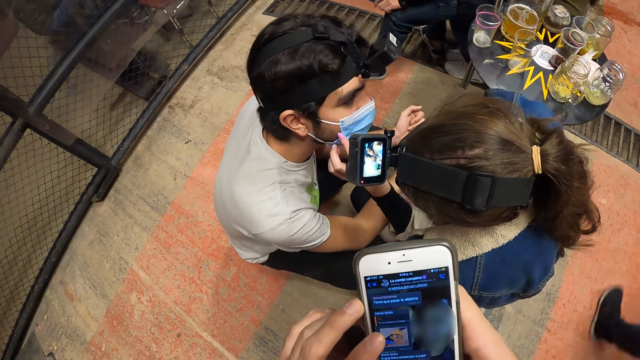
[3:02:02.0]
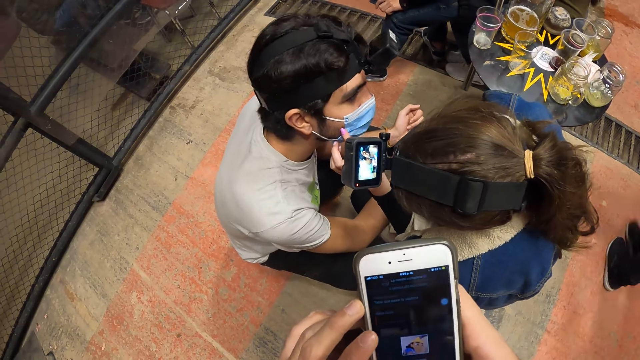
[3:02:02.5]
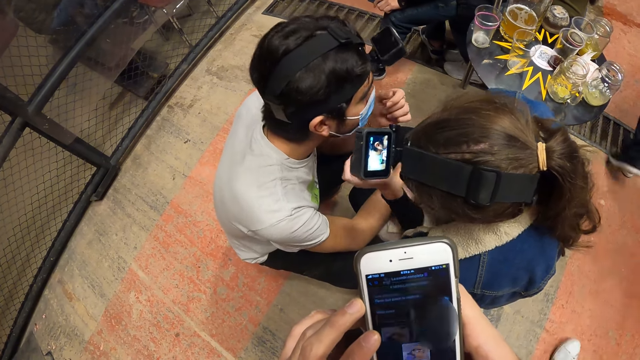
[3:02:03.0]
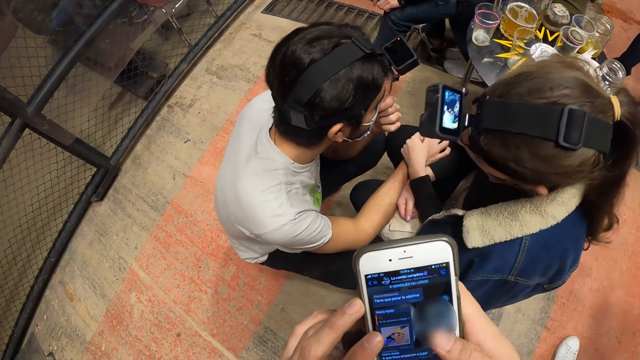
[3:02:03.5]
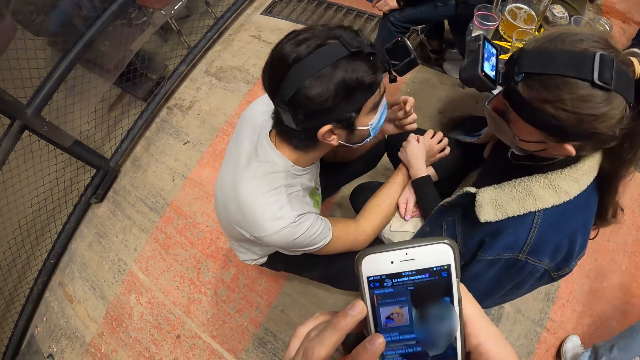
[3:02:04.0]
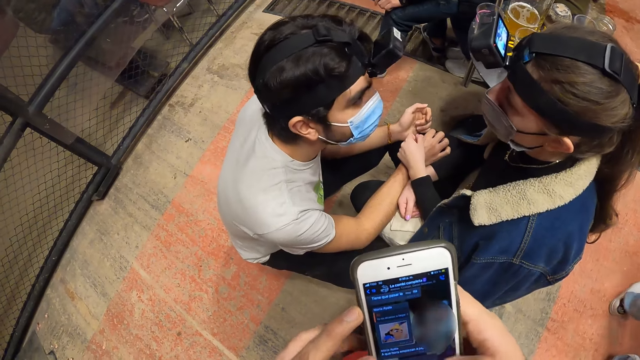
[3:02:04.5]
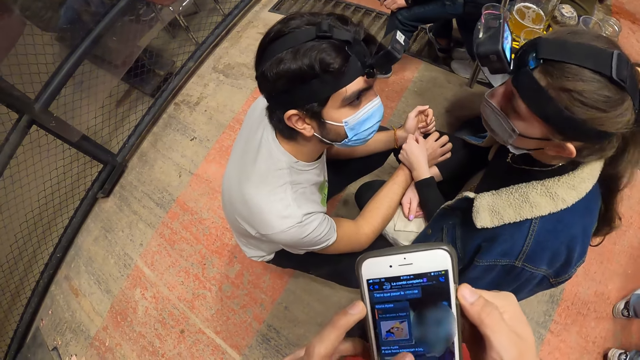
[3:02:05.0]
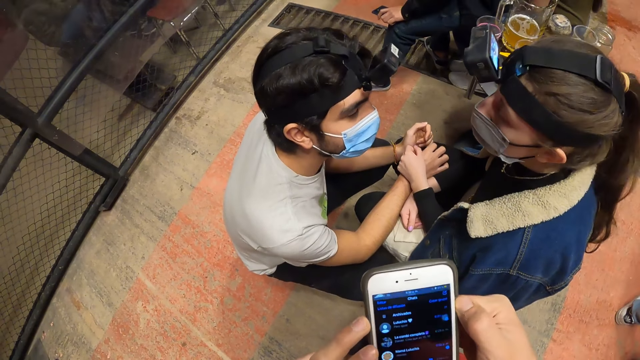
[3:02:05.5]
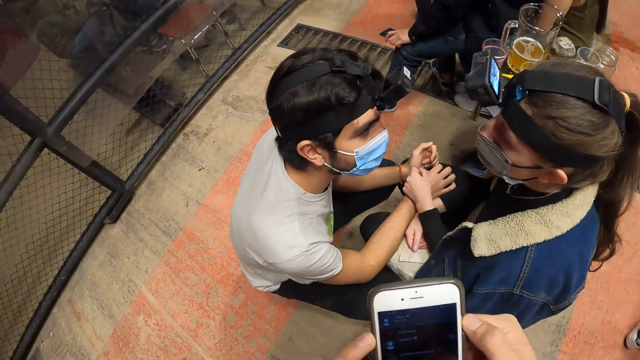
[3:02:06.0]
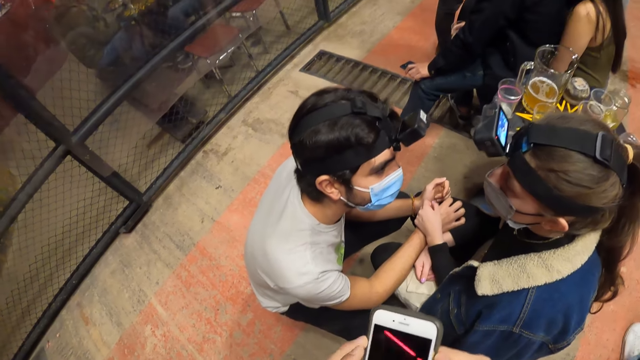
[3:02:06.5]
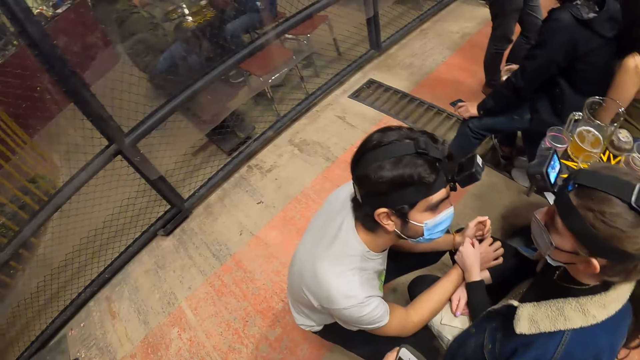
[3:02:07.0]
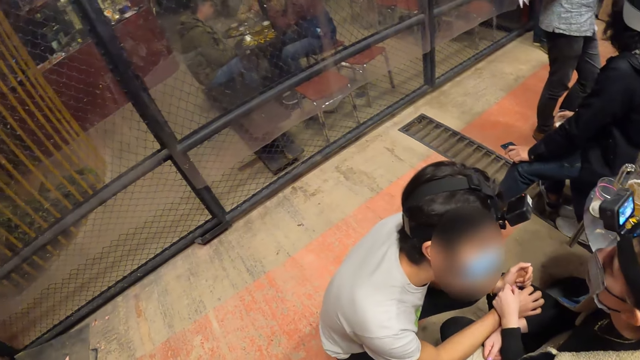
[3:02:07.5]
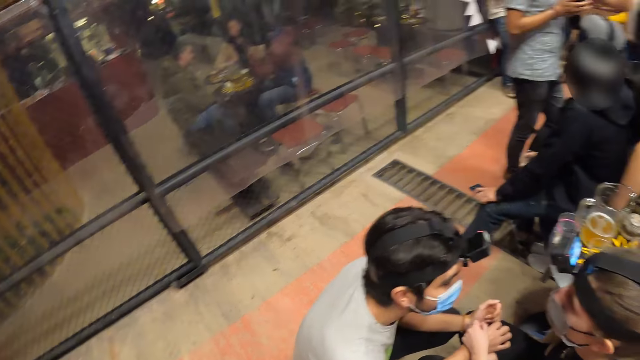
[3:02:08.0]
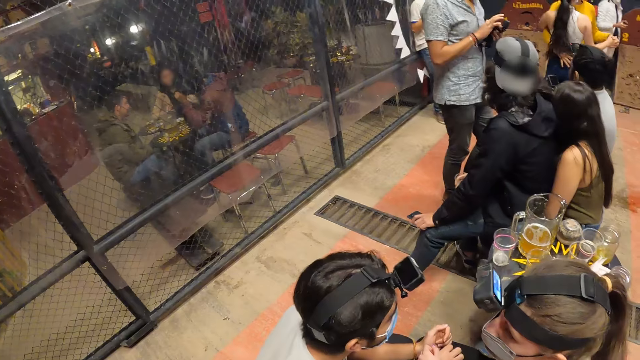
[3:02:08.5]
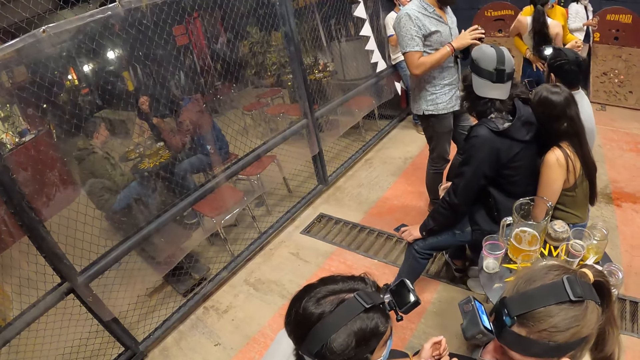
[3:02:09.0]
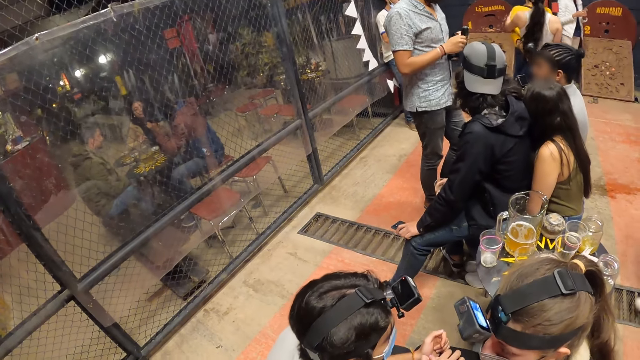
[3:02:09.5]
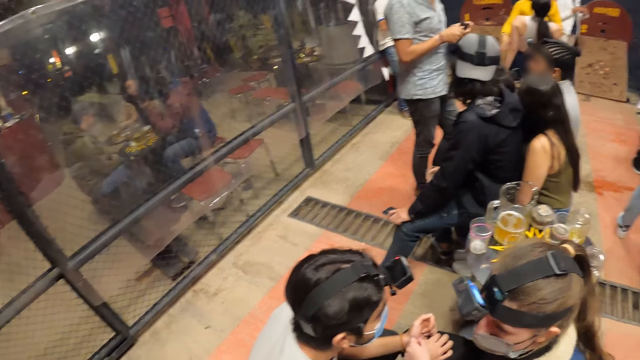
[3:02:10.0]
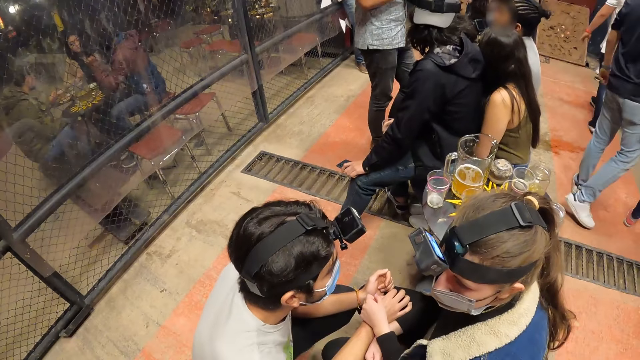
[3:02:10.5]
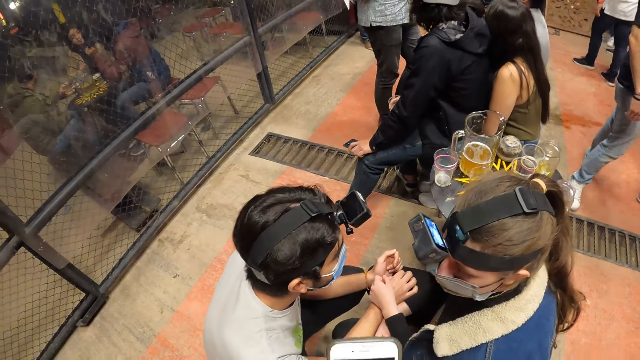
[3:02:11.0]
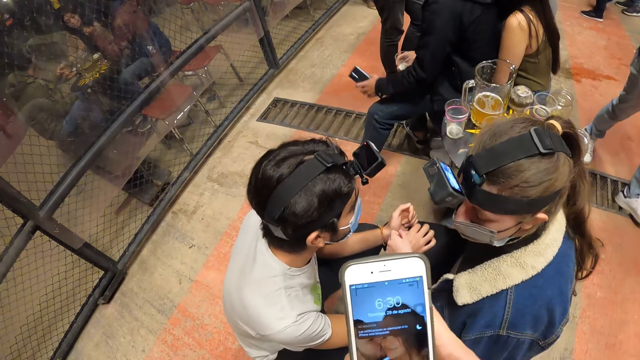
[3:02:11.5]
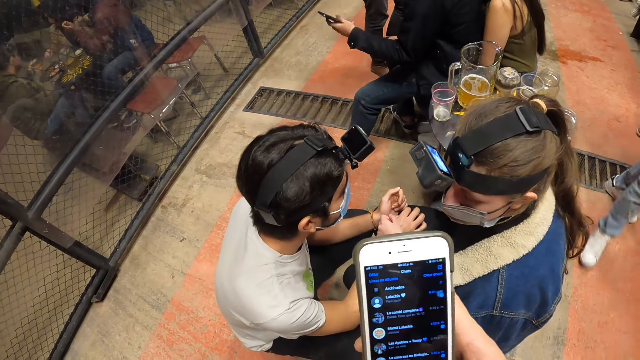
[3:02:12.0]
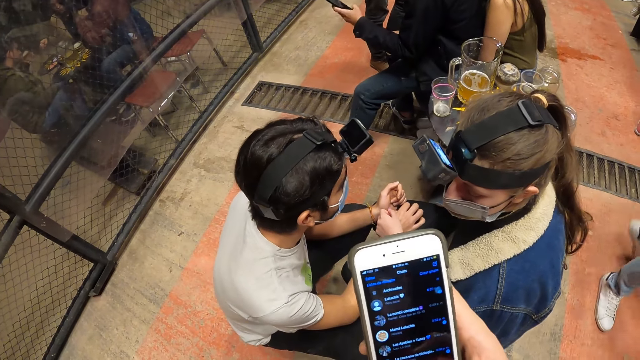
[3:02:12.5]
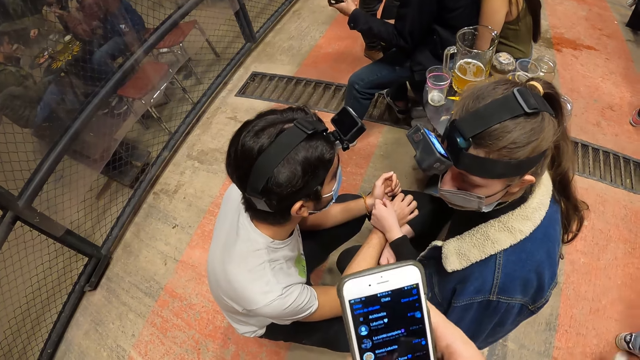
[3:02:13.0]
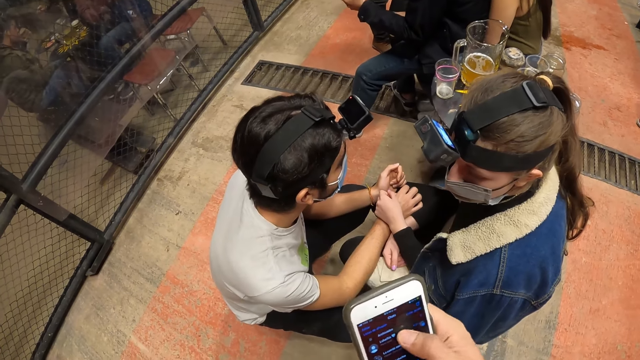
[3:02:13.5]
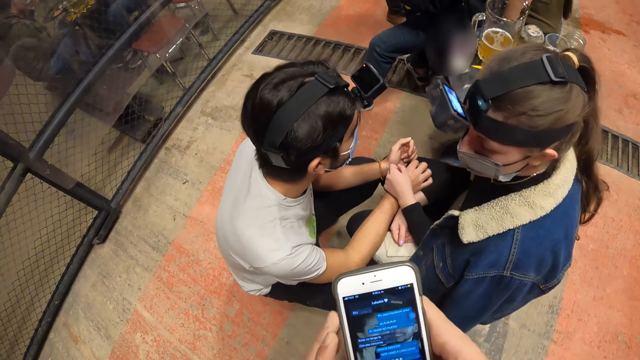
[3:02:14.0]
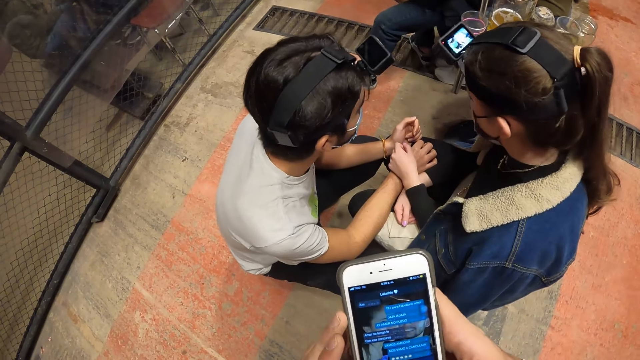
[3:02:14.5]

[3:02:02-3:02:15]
The man adjusts his nose mask with his left hand. The camera wearer switches off the phone. Another man operates a phone in his hands. The camera wearer looks around the pub. They switch on the phone. They operate the phone with both hands. They scroll the phone.

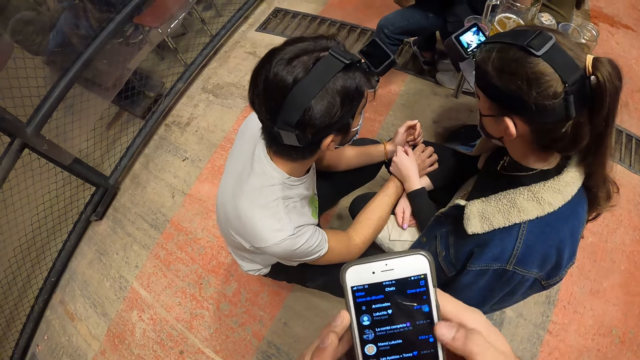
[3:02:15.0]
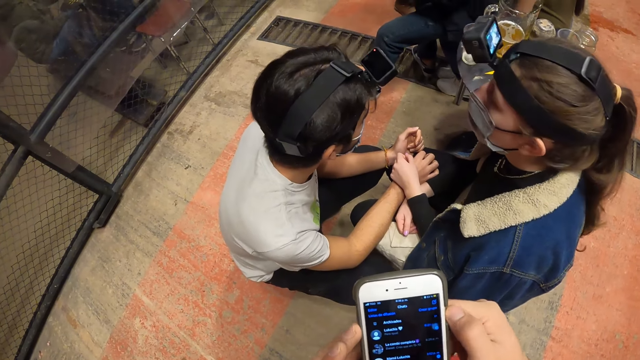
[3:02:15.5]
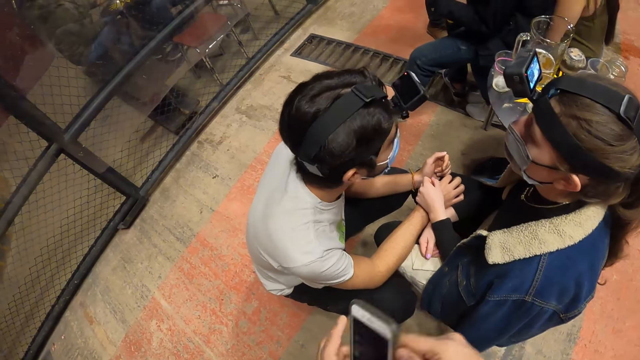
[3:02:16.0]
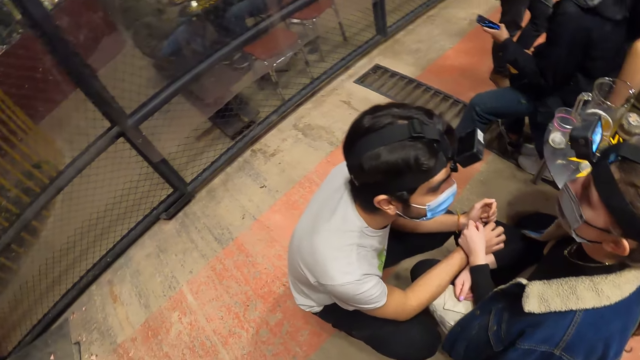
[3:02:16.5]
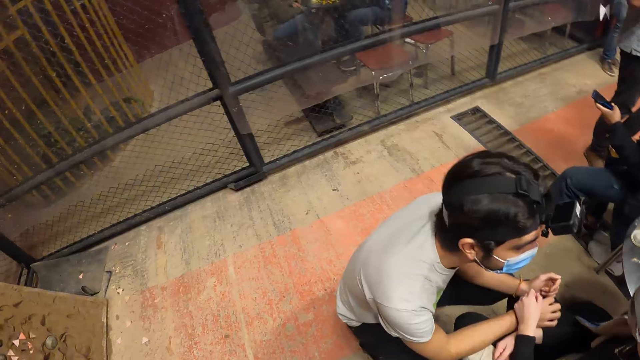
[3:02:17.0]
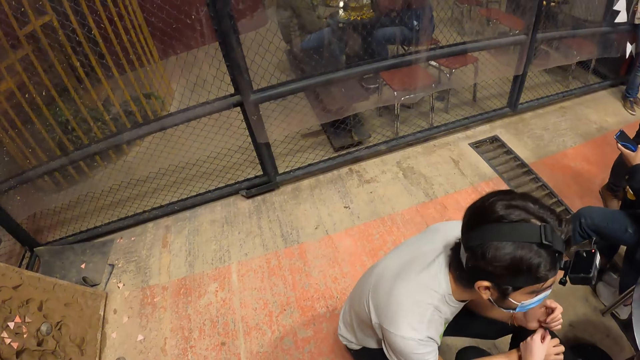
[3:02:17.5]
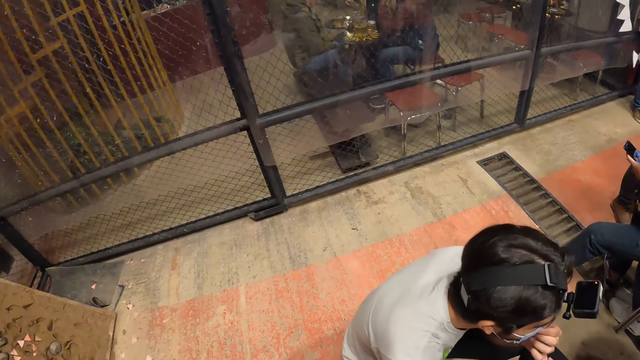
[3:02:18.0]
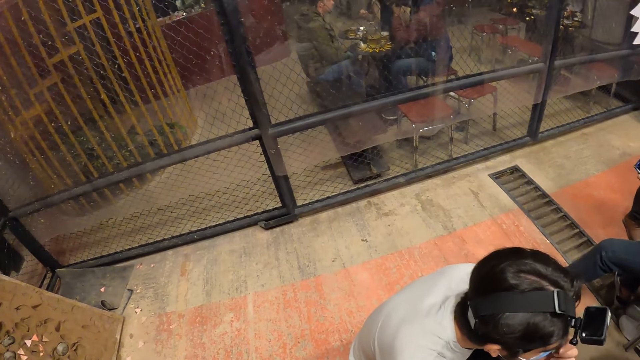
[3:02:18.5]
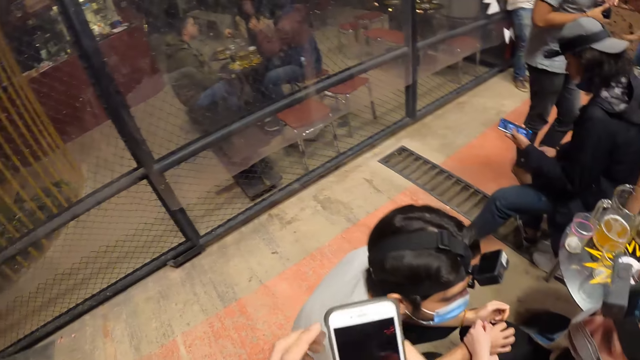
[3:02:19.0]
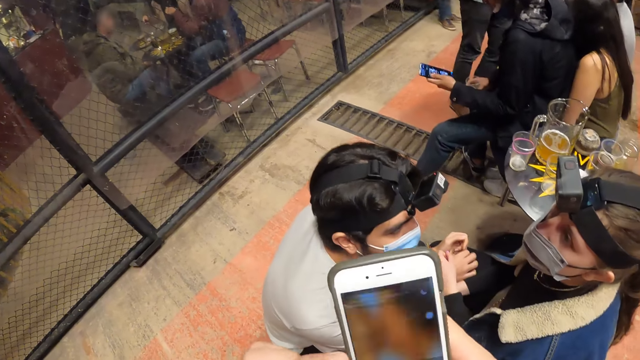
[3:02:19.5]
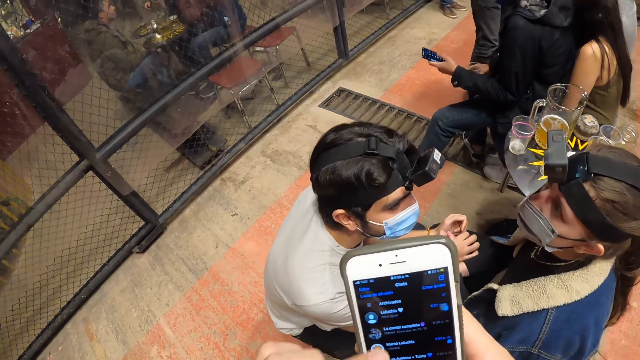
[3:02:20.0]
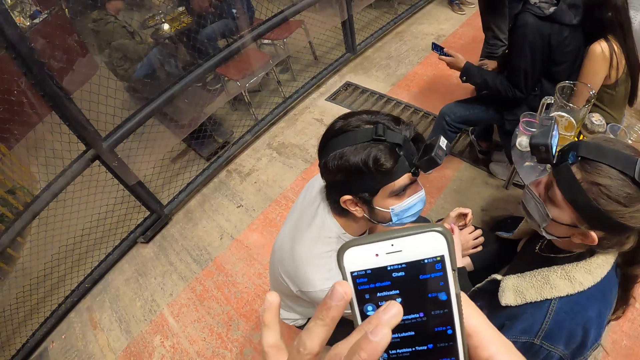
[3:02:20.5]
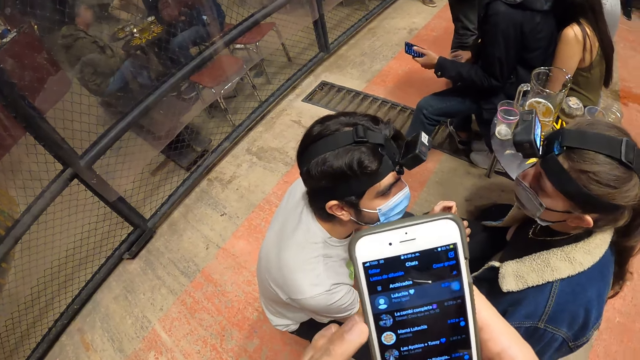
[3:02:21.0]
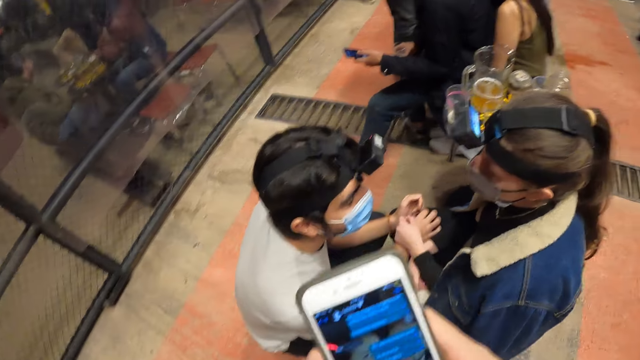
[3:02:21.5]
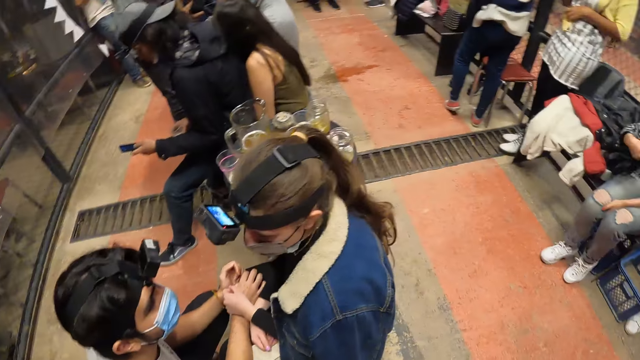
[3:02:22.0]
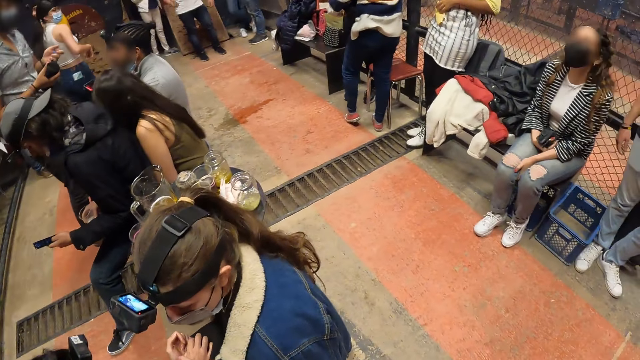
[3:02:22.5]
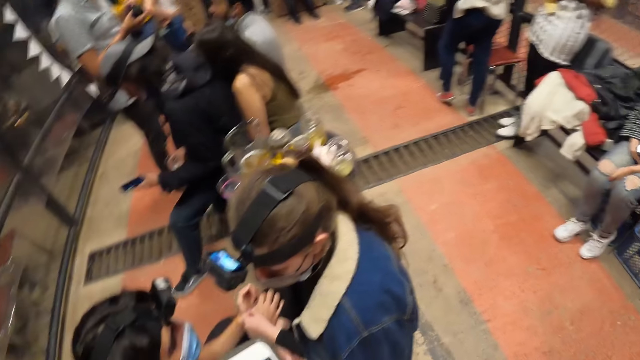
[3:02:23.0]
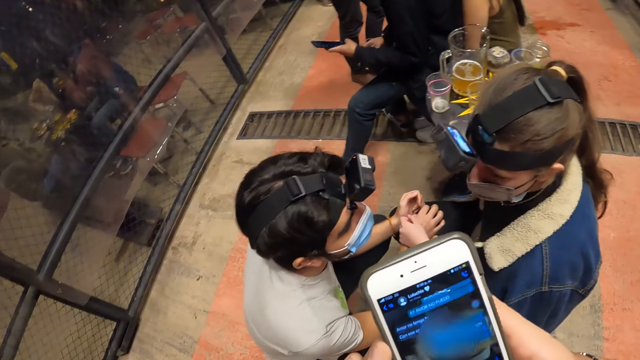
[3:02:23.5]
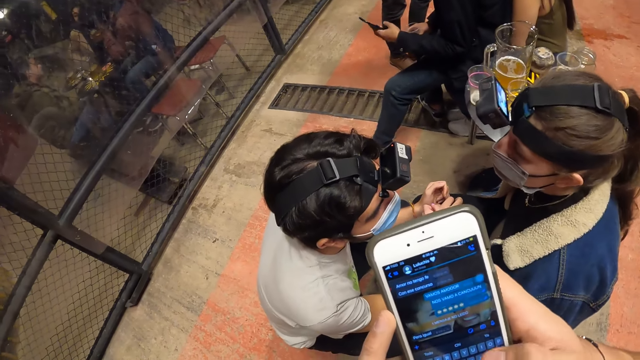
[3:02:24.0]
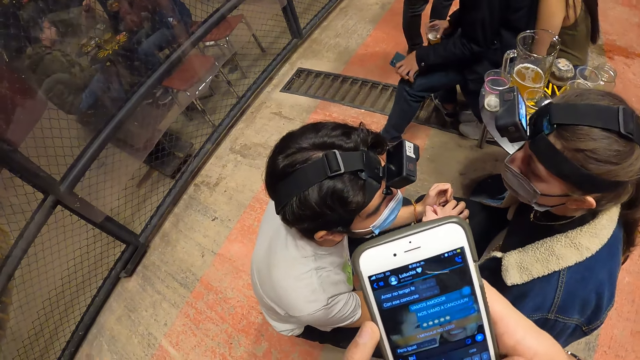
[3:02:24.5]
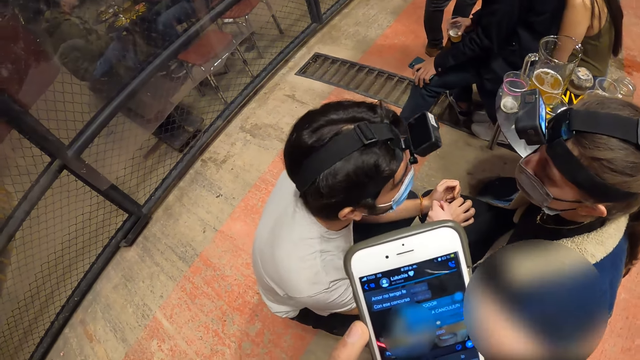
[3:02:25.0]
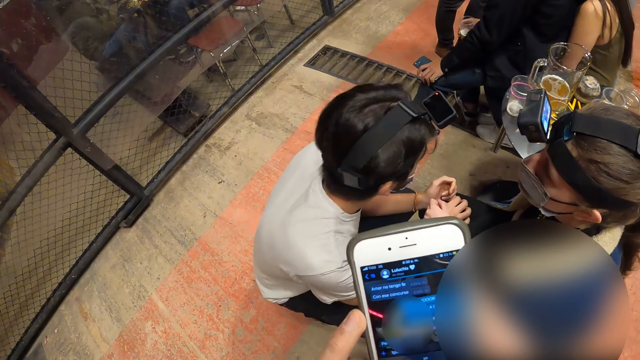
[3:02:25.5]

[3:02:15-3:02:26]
The camera wearer lowers the phone. A man operates a phone in his hands. The camera wearer scrolls the phone. They look around the pub. They scroll the phone.
